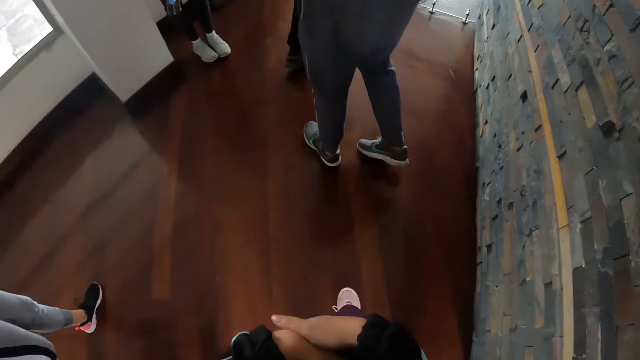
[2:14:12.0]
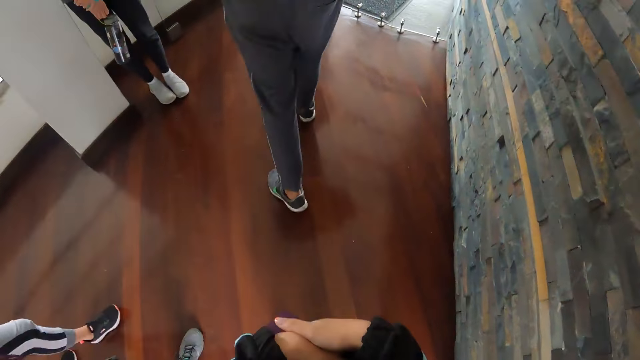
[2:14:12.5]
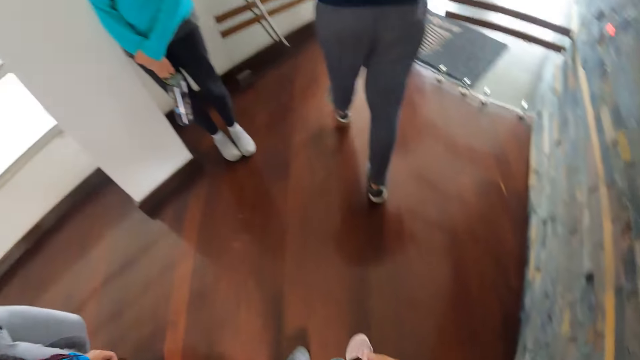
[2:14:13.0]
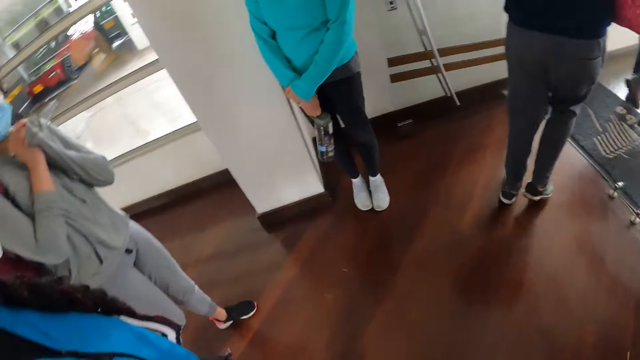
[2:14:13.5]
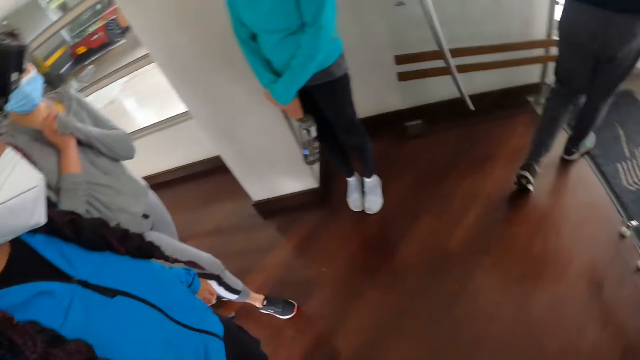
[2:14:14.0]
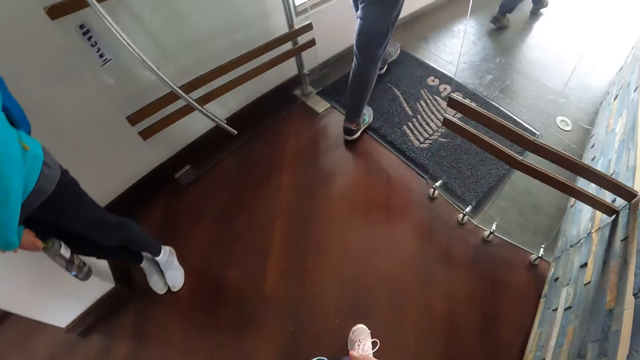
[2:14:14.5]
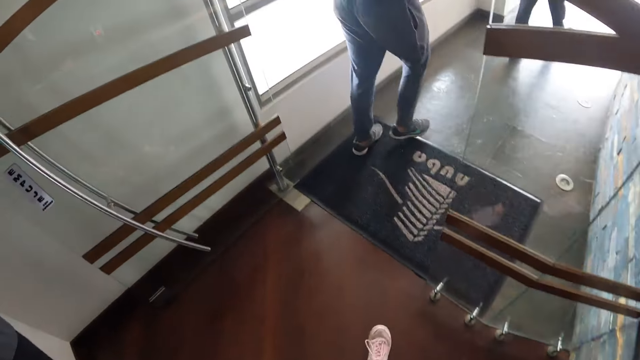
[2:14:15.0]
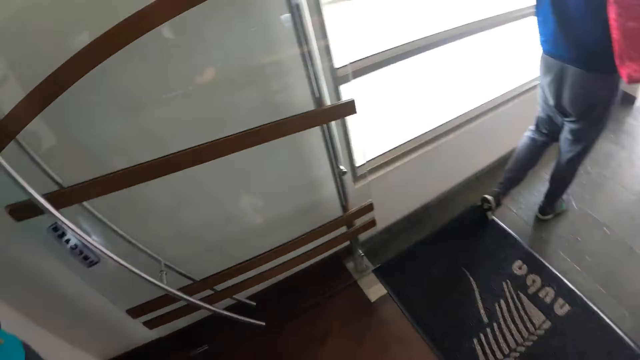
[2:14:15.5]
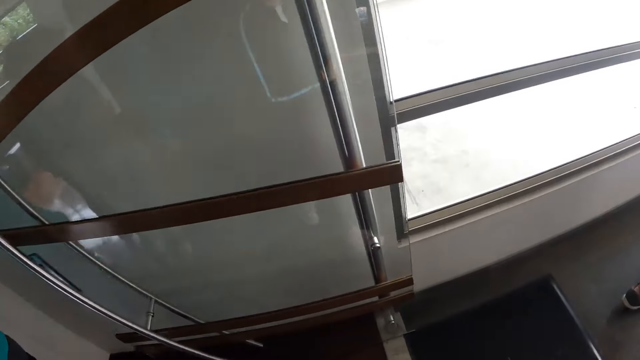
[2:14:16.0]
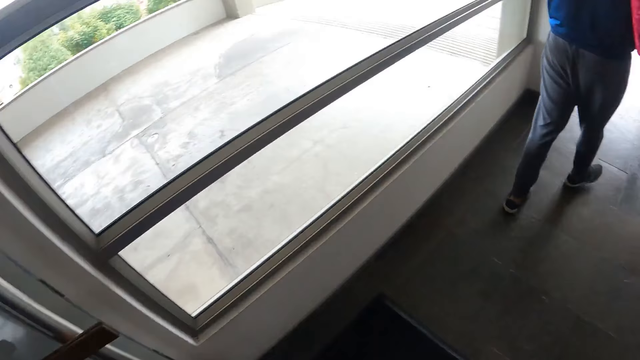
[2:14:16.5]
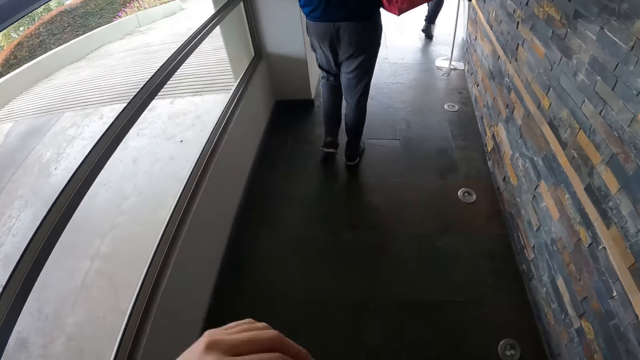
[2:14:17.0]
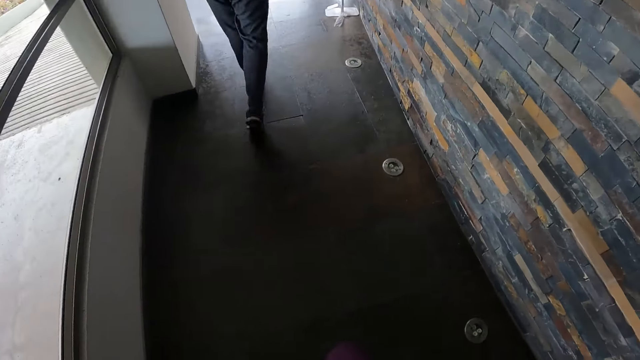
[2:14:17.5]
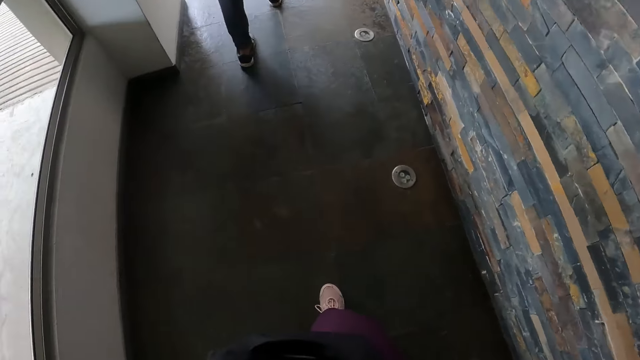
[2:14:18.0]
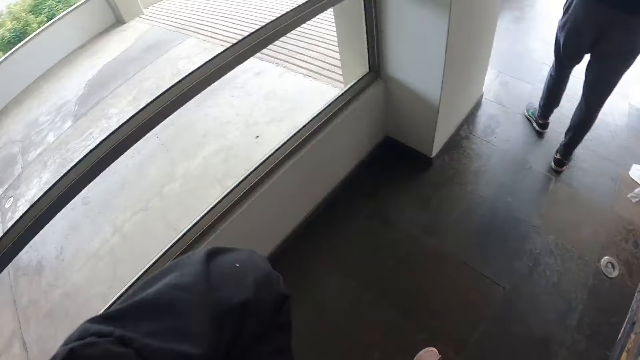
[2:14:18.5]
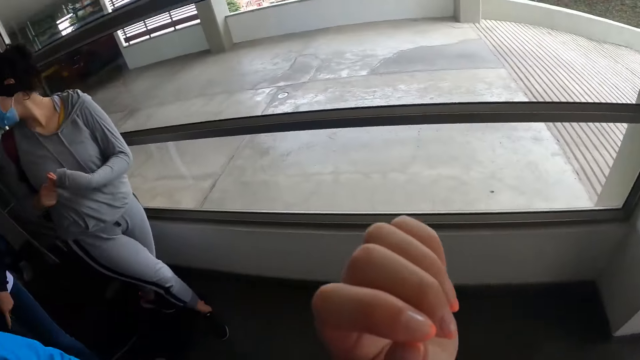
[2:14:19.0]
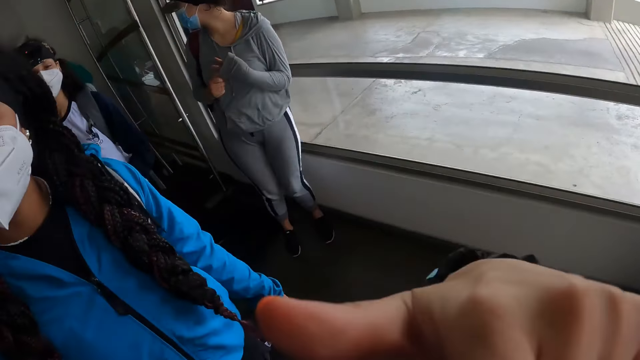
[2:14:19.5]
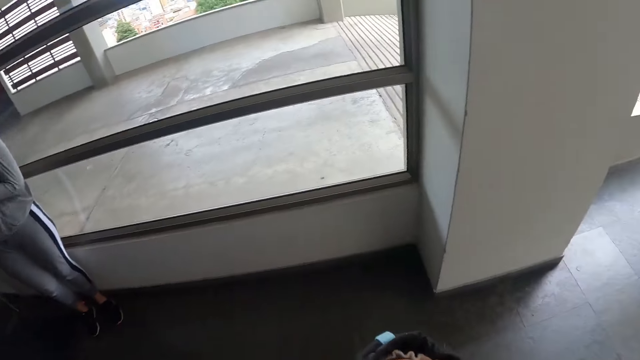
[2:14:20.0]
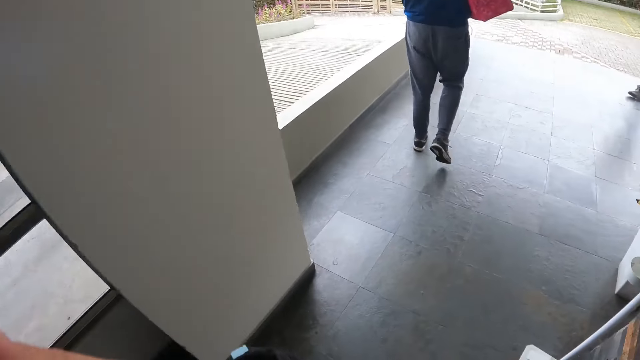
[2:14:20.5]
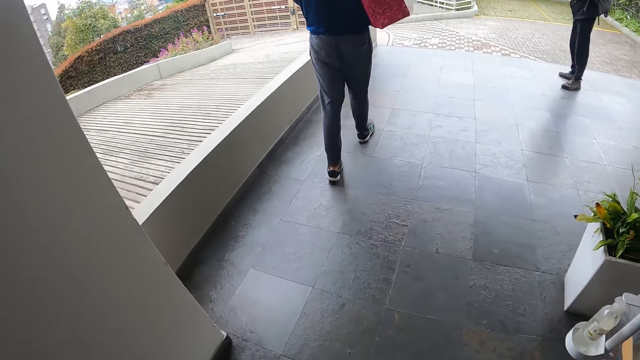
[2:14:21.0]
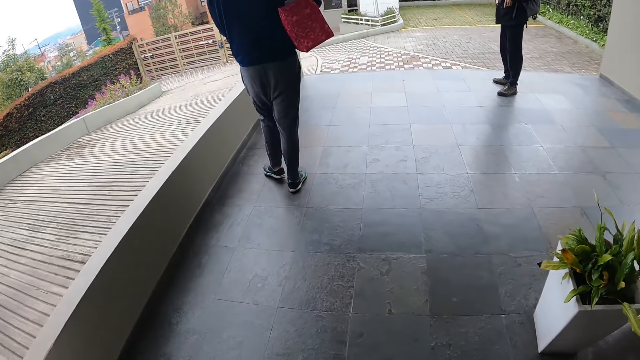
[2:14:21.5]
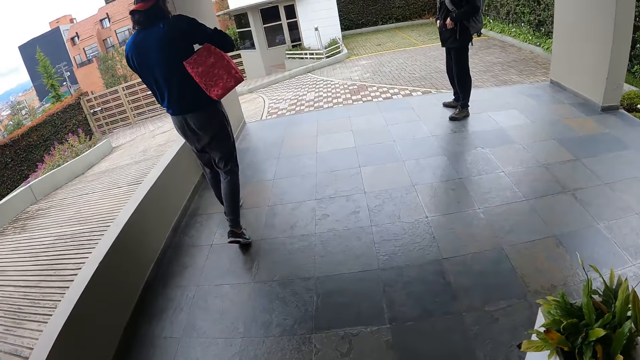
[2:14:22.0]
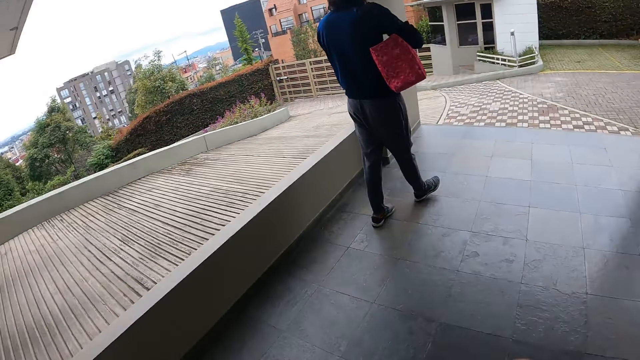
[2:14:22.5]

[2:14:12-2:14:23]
The camera wearer walks in the room. She walks past a door. She adjusts the camera on her head with her left hand. She interacts with a woman. She looks around the room.

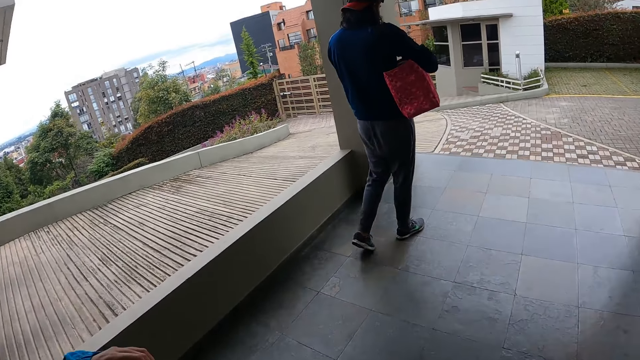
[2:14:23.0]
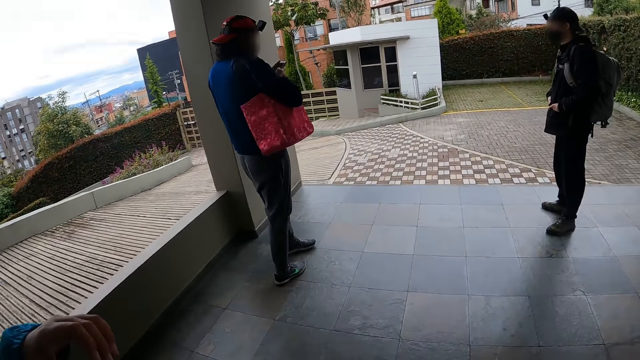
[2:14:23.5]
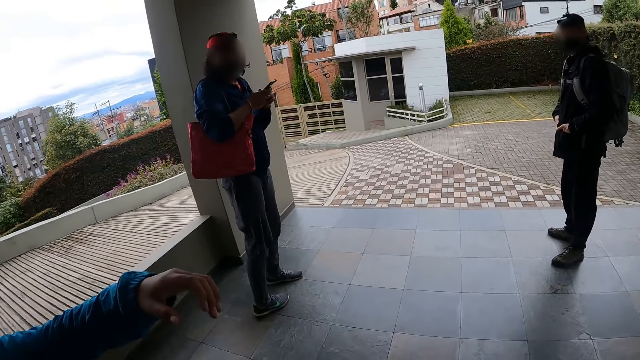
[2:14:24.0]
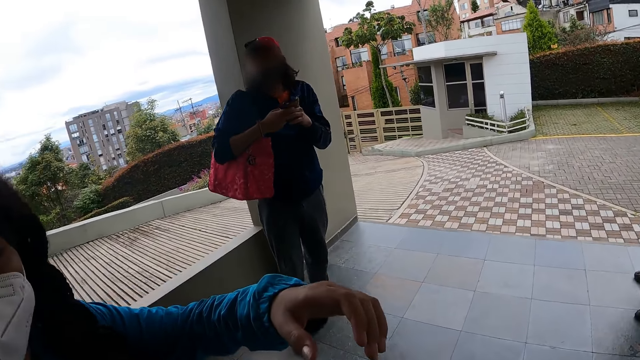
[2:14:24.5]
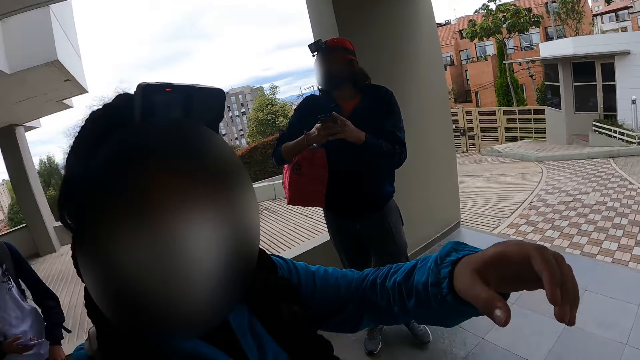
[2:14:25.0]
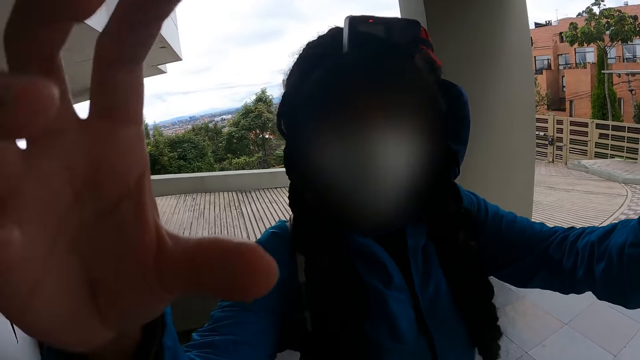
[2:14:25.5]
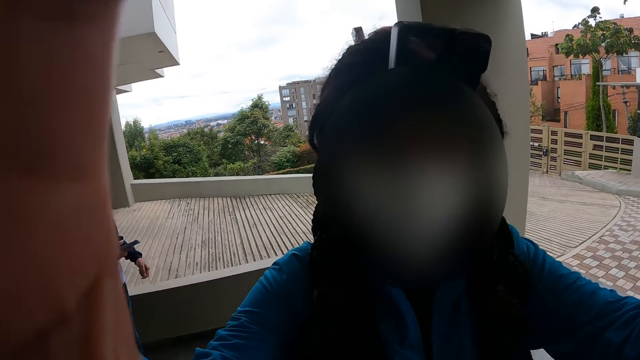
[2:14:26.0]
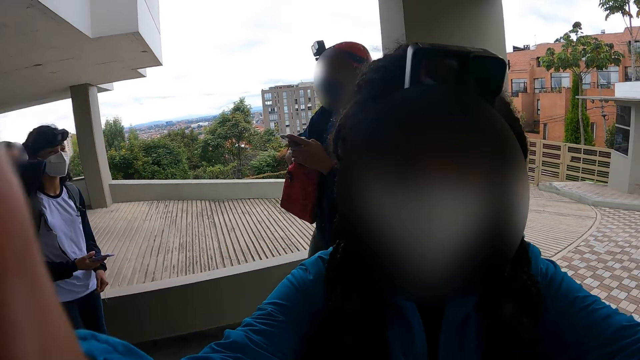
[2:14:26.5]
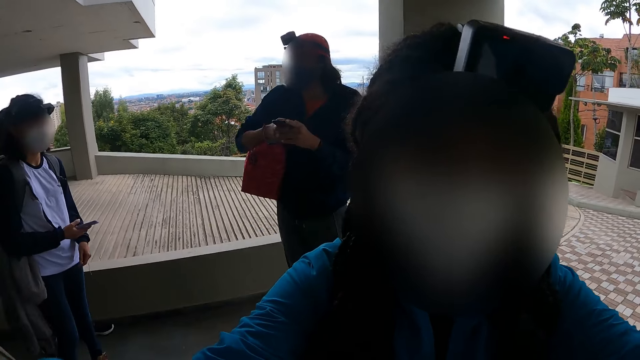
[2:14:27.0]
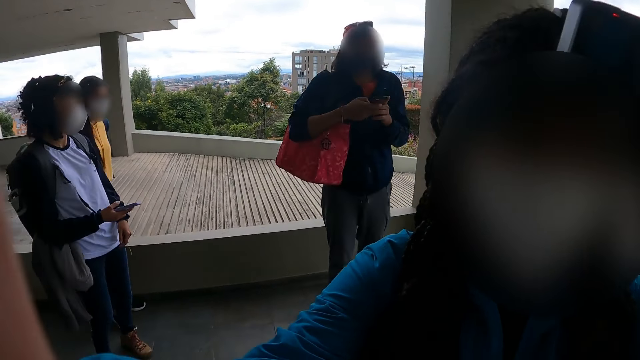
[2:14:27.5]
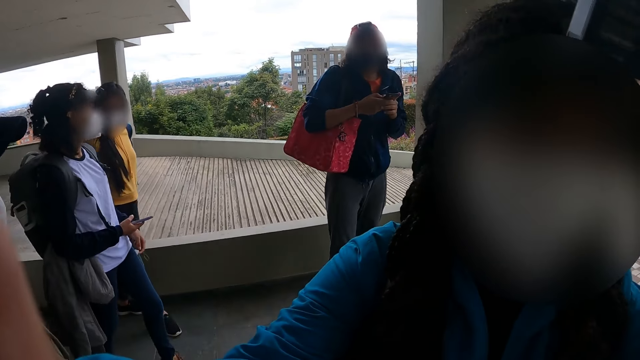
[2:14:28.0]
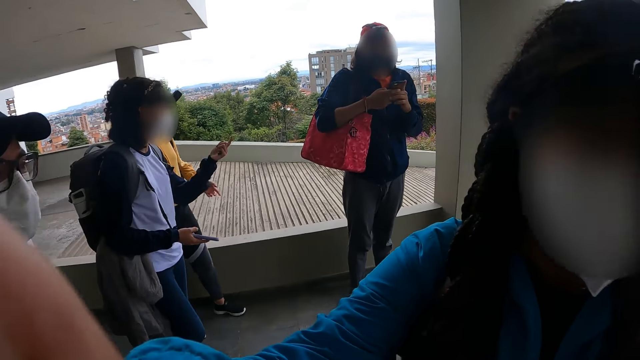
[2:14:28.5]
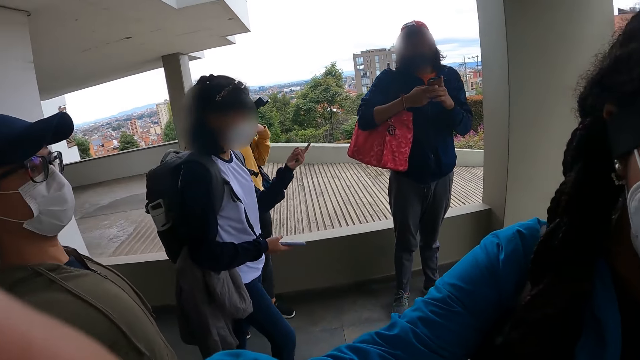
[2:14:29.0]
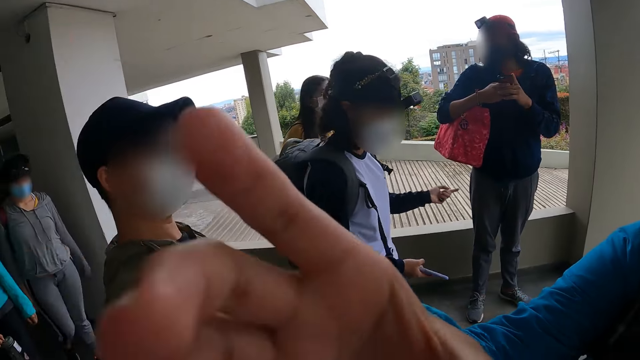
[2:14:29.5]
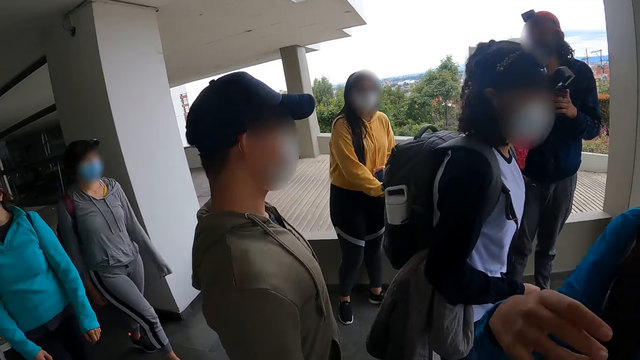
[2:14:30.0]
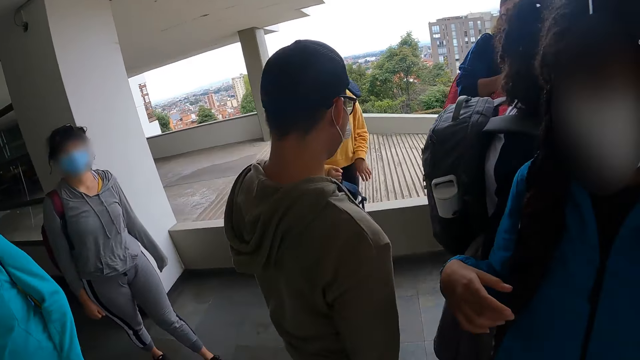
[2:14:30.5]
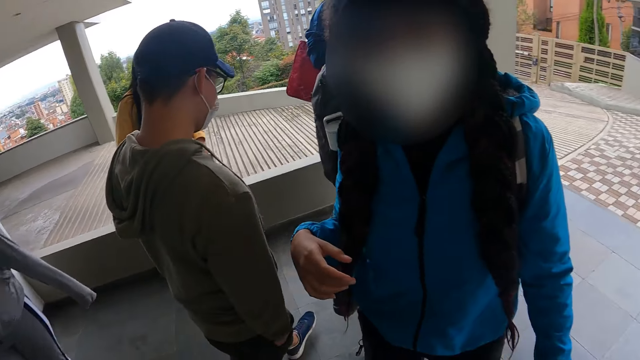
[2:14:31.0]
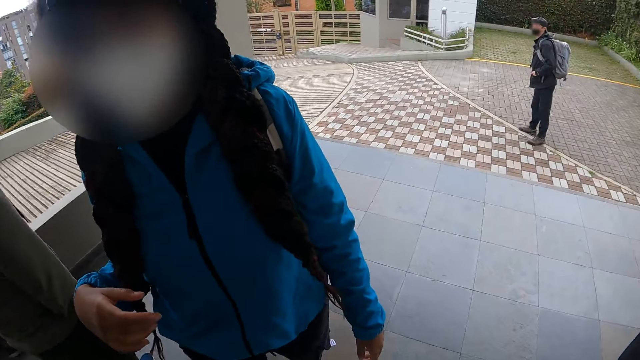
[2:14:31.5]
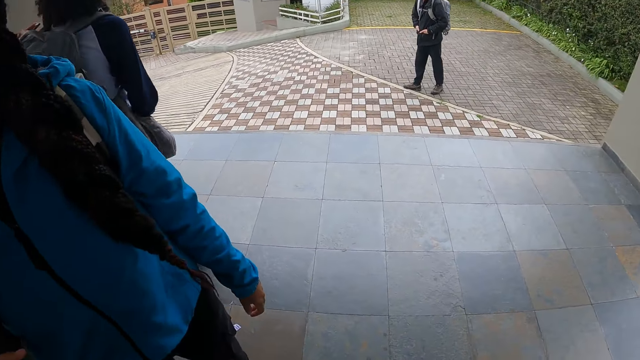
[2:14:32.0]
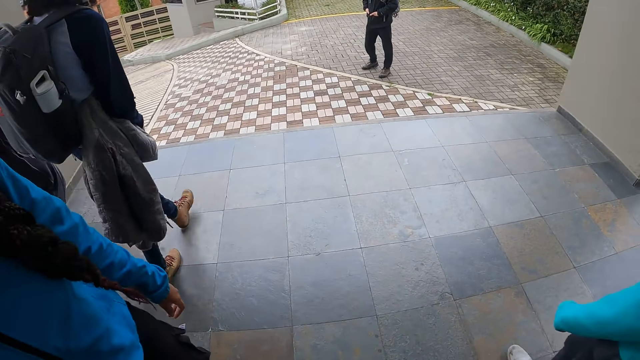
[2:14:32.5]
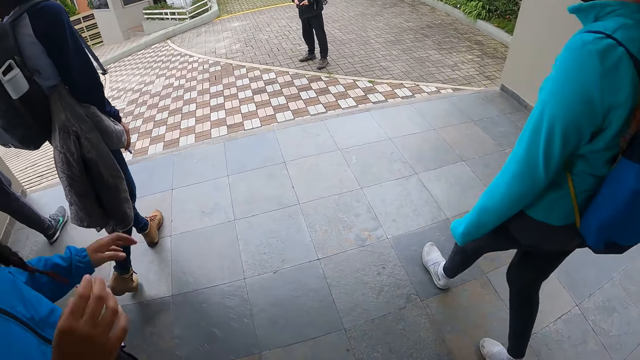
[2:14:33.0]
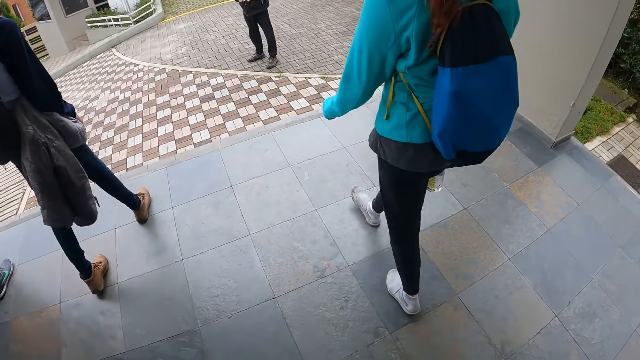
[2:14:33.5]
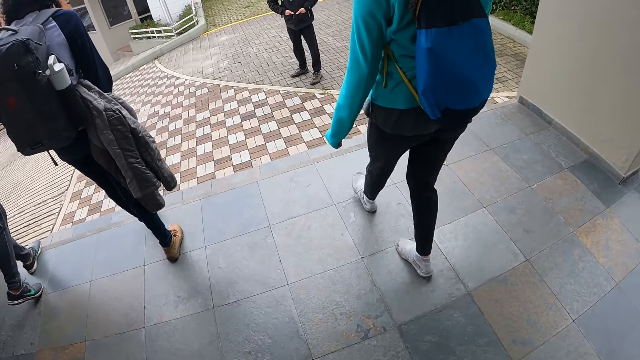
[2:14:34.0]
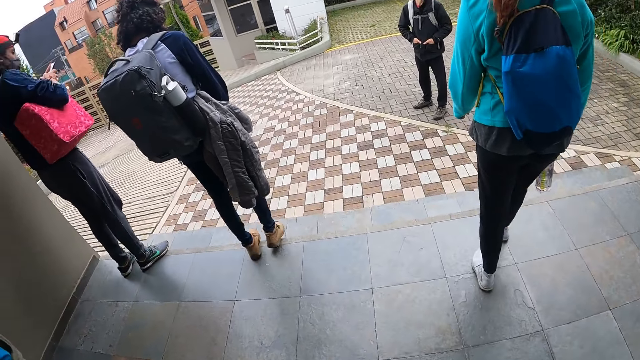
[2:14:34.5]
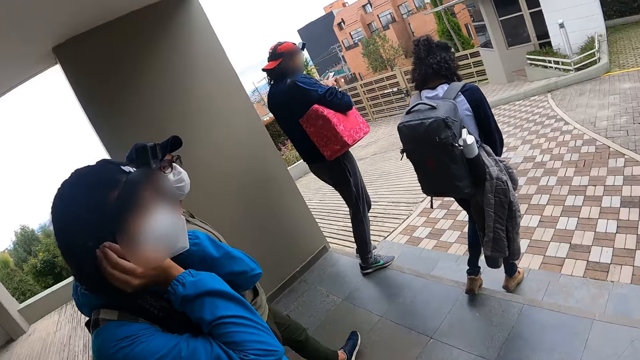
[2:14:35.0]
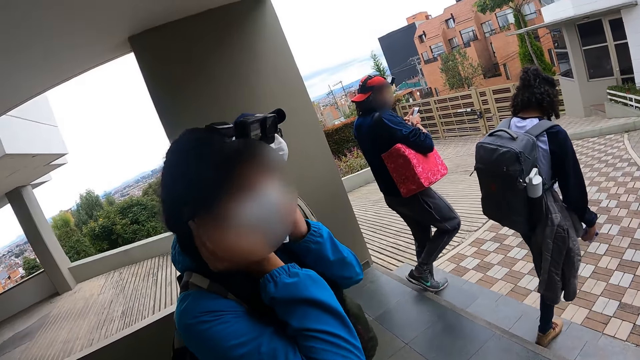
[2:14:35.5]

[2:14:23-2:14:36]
A man operates a phone in his right hand with his left hand. A woman adjusts the camera on the camera wearer's head with her right hand. The woman touches something on the camera wearer. Another woman interacts with the man. The man uses his phone. The camera wearer walks outside the house. The first woman holds her ears with both hands.
